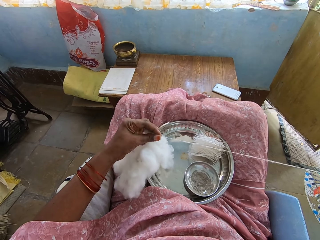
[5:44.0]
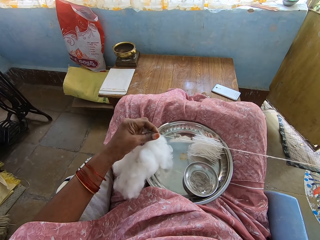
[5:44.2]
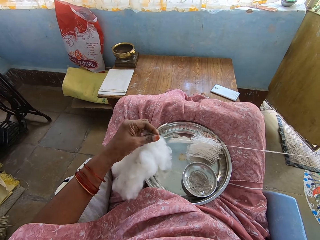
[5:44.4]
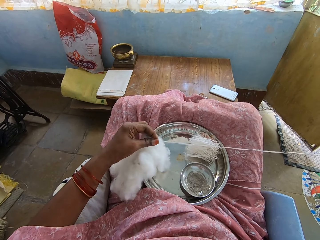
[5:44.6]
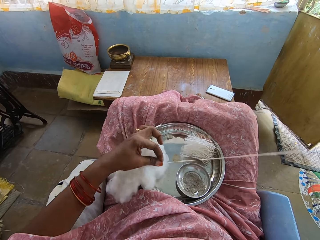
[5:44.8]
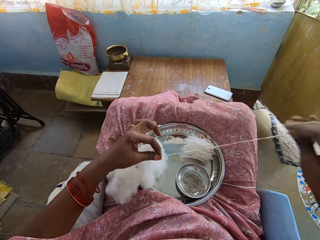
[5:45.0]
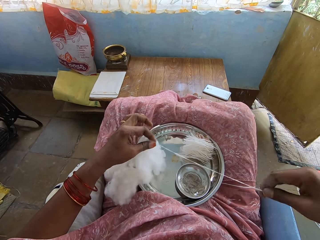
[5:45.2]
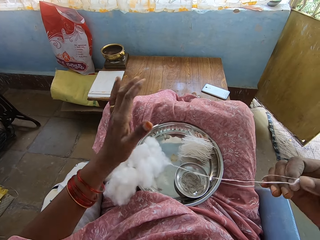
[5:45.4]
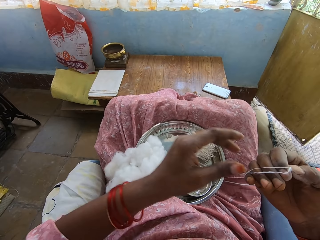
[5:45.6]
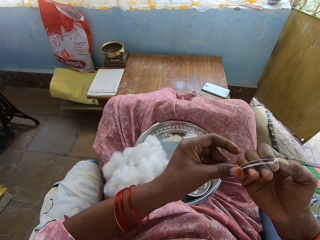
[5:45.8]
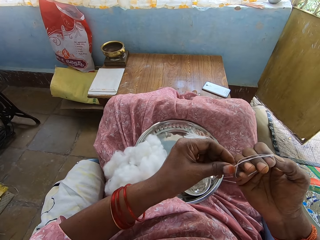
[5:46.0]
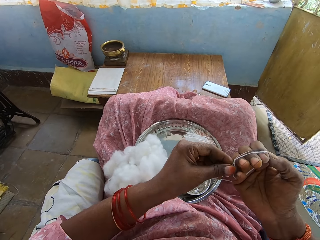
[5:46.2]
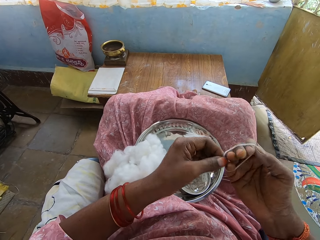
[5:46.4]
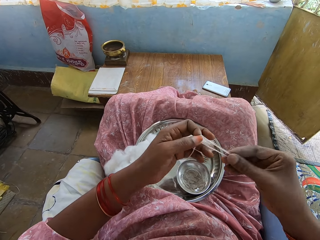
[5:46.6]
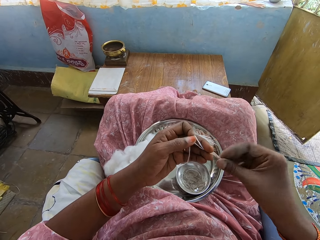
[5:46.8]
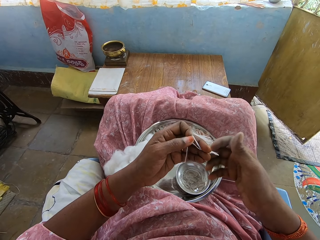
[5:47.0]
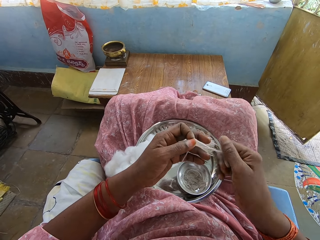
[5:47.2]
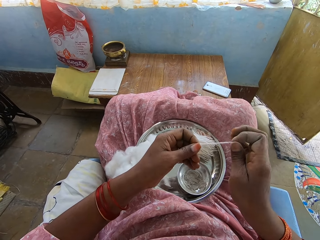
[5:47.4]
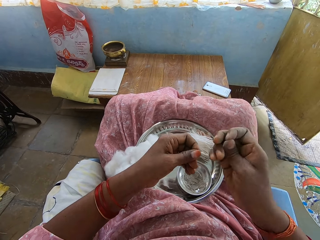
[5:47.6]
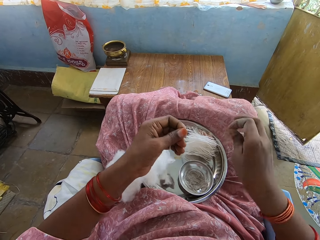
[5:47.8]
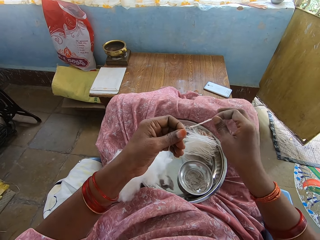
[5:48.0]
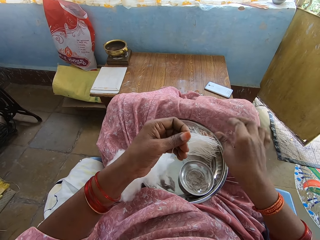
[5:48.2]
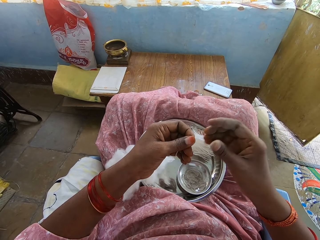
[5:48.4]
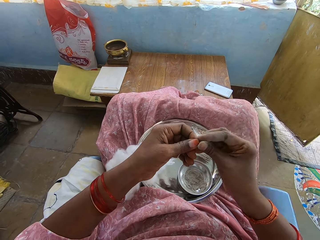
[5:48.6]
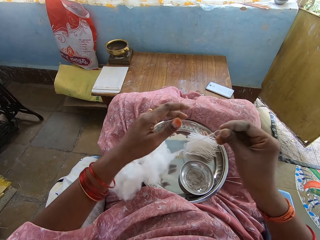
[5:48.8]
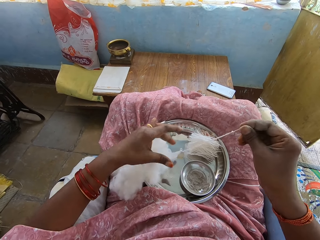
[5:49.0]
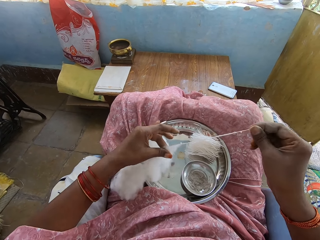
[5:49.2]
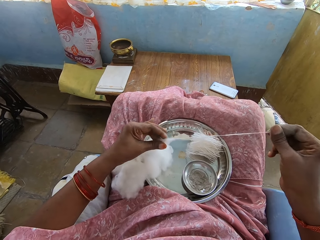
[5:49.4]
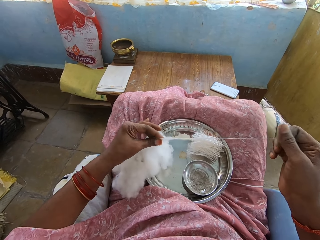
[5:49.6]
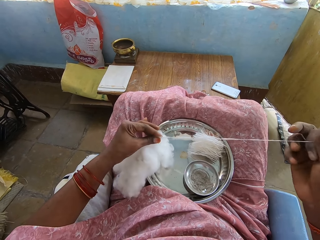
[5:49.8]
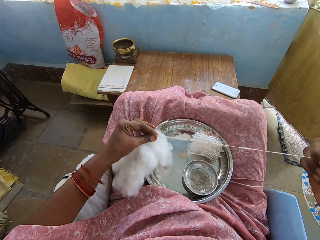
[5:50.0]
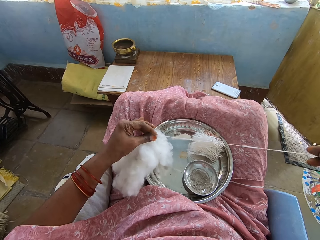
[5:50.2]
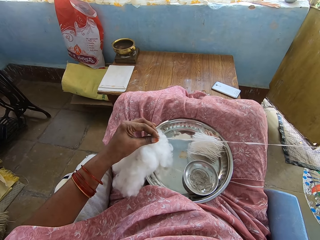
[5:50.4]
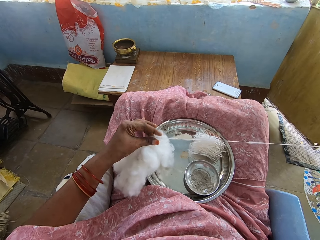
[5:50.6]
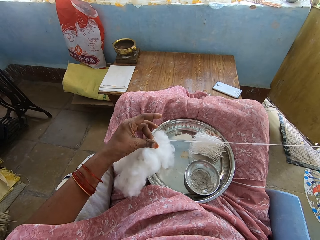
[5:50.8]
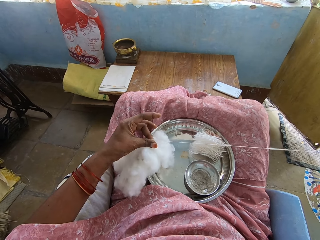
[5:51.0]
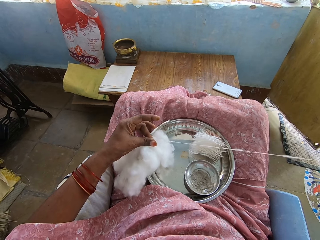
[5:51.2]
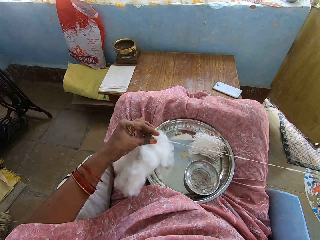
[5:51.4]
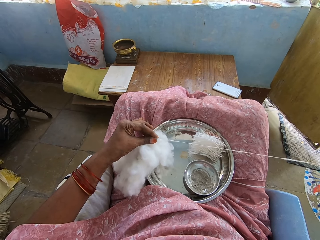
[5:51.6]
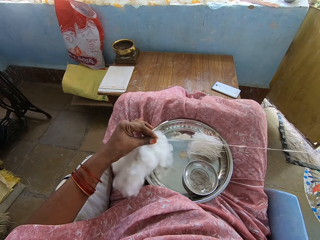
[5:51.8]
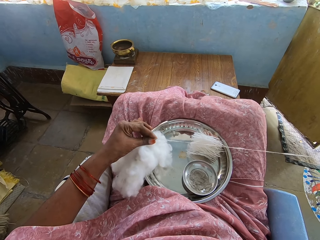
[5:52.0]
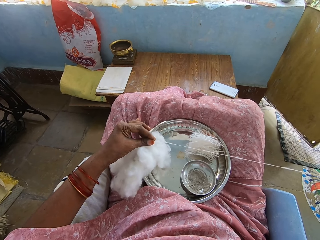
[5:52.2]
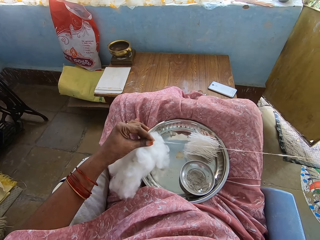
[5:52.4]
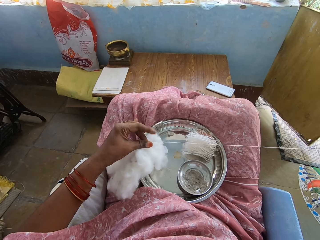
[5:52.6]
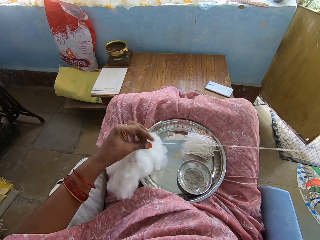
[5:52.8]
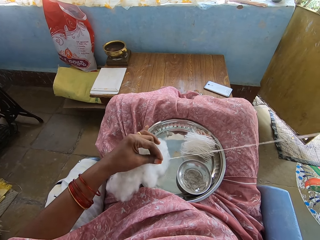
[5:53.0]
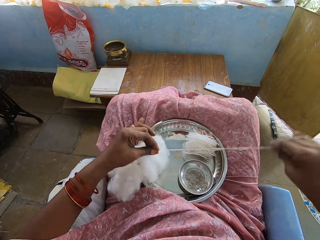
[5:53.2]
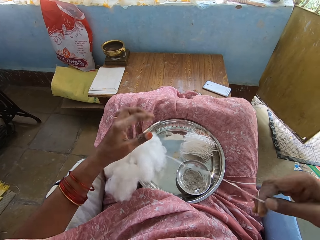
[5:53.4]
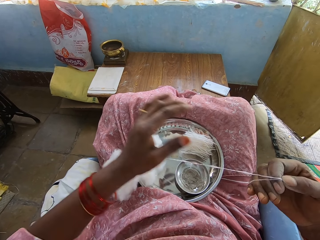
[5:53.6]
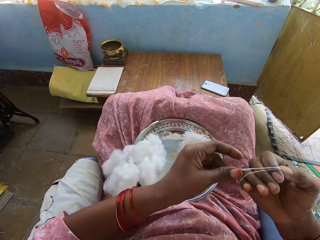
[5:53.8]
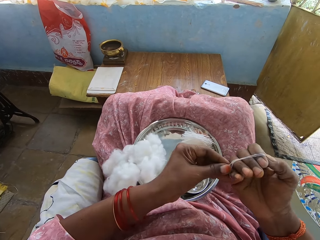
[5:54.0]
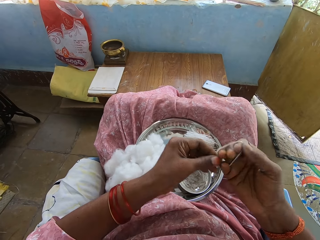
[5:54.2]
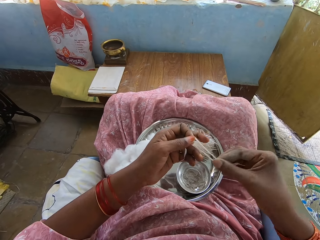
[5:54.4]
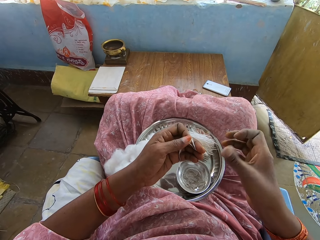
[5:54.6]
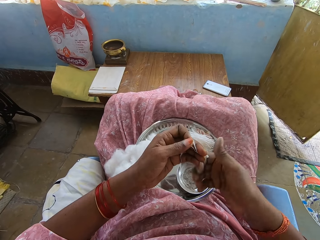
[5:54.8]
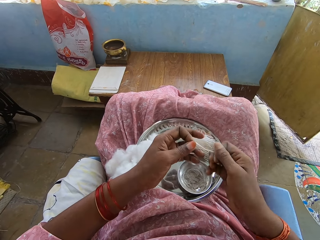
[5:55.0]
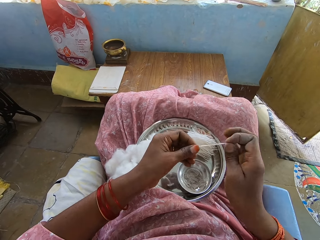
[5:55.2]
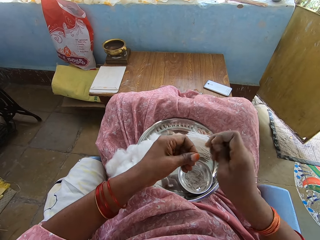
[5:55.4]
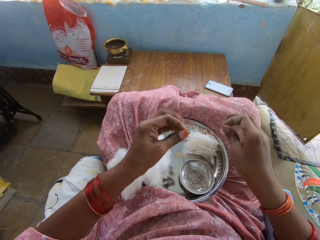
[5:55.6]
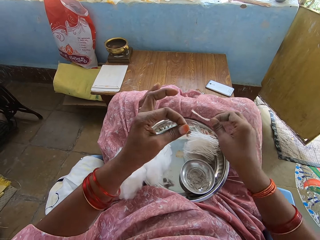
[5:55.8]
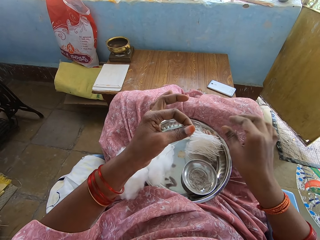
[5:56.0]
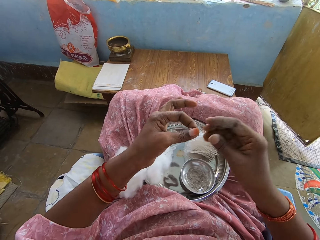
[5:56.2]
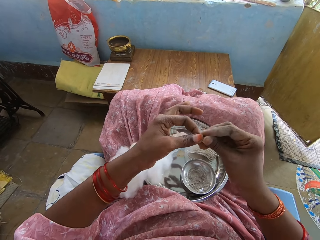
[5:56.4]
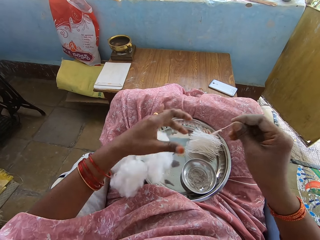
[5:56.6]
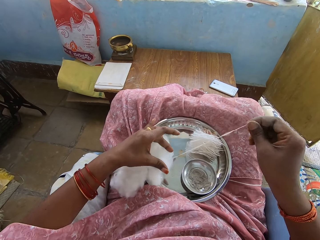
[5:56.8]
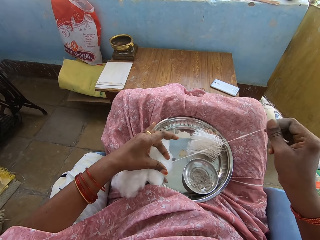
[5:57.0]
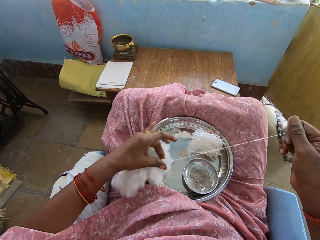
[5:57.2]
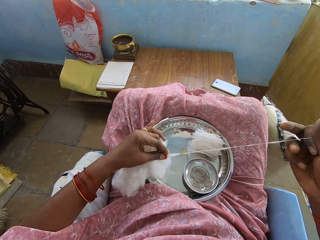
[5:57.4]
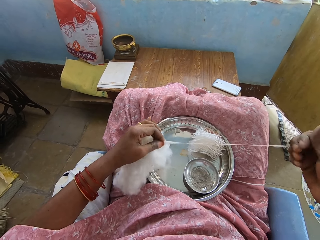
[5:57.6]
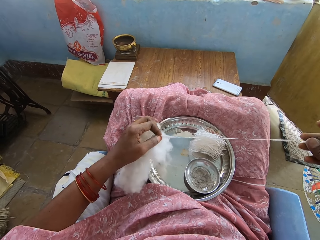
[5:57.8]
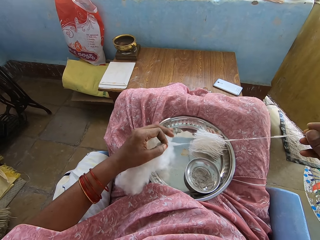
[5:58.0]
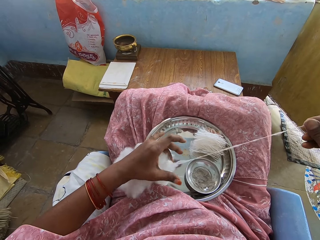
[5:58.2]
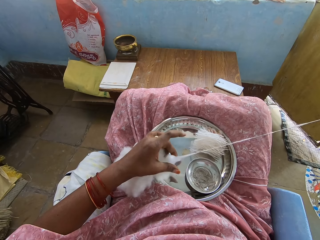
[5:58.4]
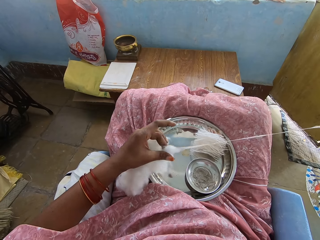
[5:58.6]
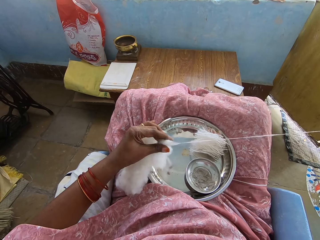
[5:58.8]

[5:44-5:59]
The camera wearer folds the thread on the right hand. They roll the thread on the hand. They remove the thread from the right hand. They cut the thread. They drop the thread among other thread pieces on the tray. They pull the thread from the cotton. They fold the thread on the right hand. They roll the thread on the hand. They remove the thread from the fingers. They cut the thread. They drop the thread among other thread pieces on the tray. They pull the thread from the cotton wool.

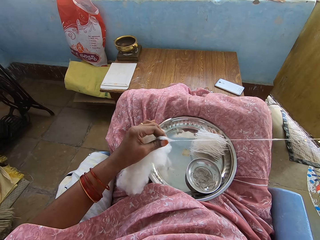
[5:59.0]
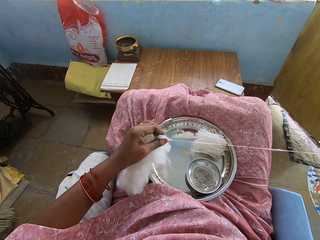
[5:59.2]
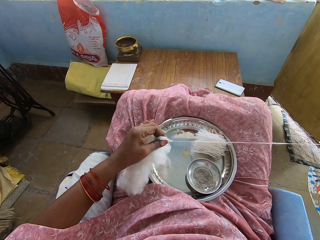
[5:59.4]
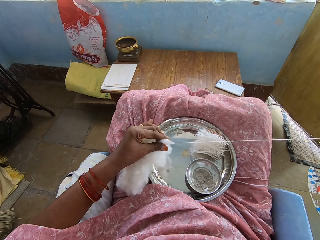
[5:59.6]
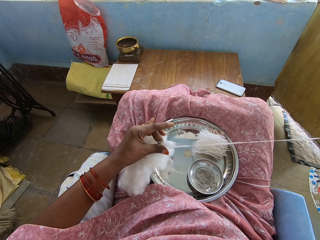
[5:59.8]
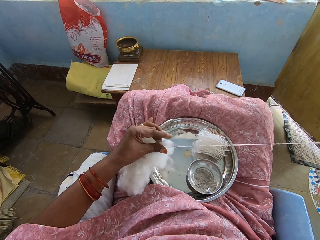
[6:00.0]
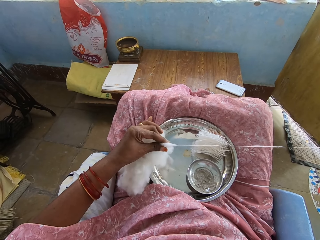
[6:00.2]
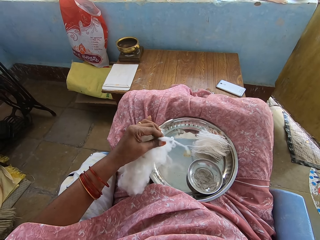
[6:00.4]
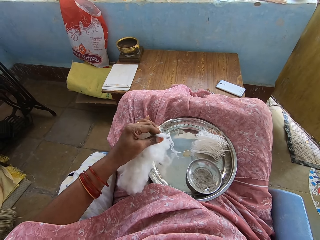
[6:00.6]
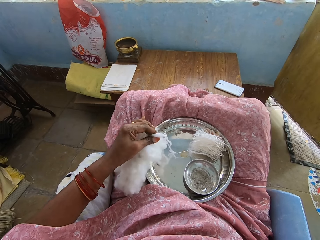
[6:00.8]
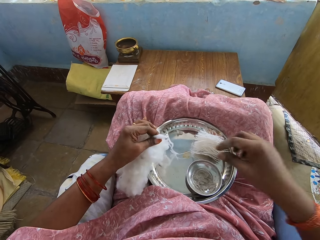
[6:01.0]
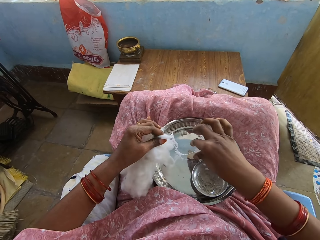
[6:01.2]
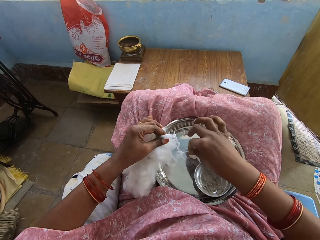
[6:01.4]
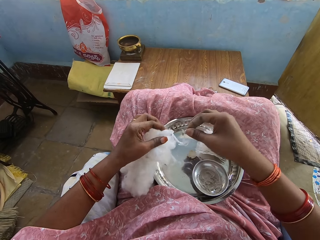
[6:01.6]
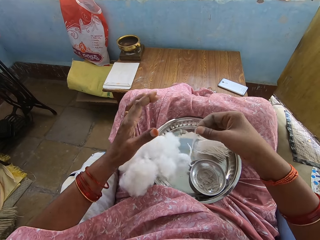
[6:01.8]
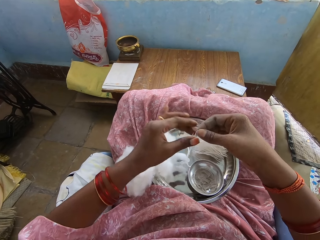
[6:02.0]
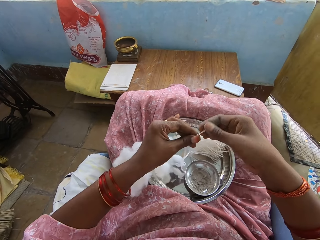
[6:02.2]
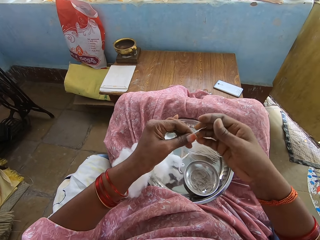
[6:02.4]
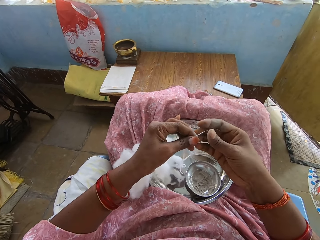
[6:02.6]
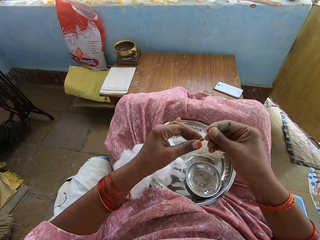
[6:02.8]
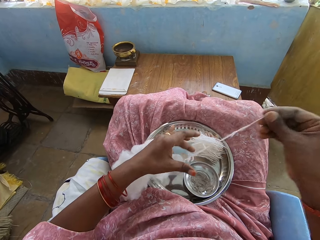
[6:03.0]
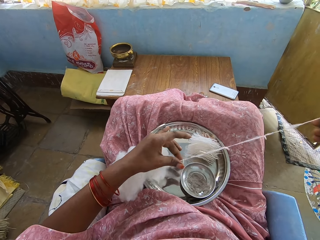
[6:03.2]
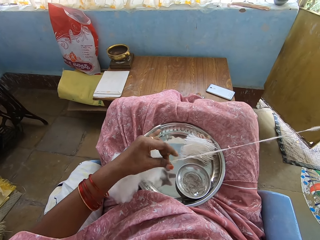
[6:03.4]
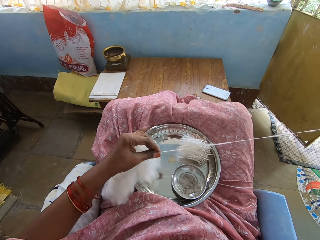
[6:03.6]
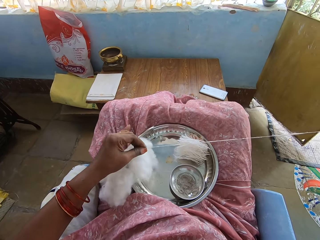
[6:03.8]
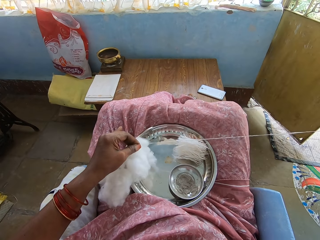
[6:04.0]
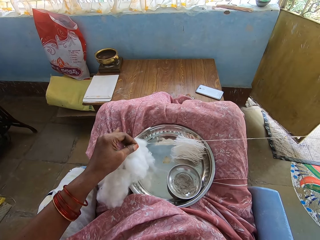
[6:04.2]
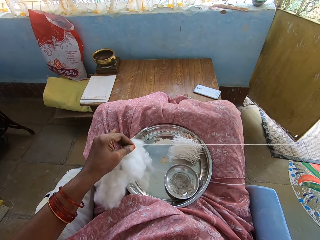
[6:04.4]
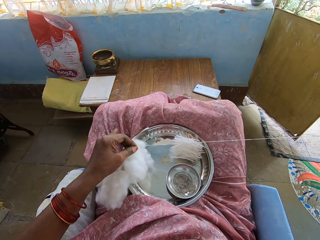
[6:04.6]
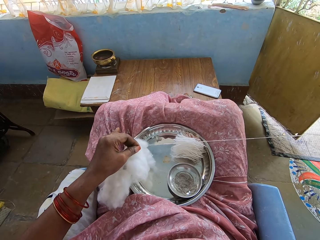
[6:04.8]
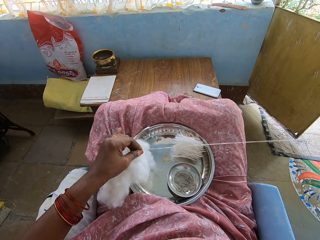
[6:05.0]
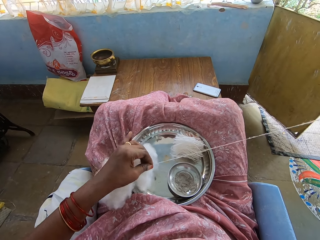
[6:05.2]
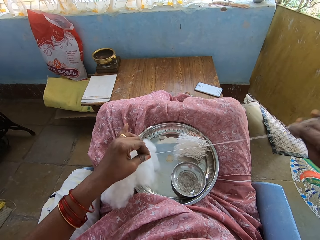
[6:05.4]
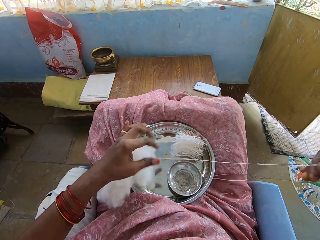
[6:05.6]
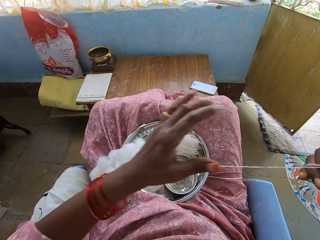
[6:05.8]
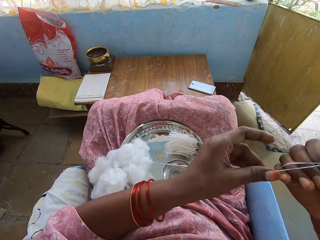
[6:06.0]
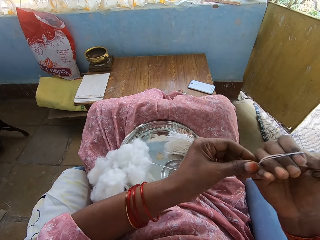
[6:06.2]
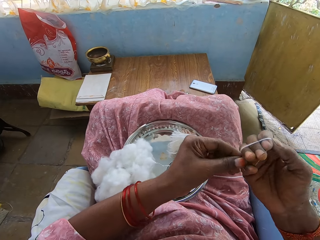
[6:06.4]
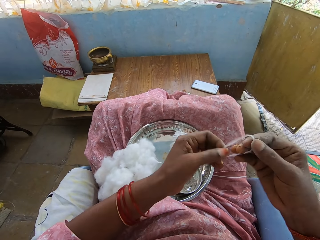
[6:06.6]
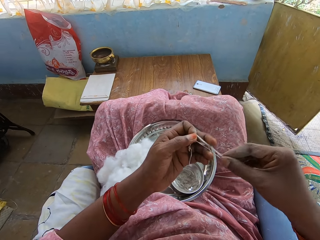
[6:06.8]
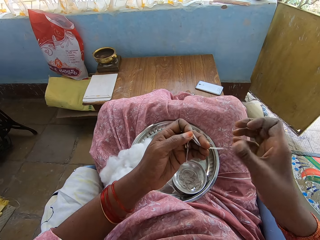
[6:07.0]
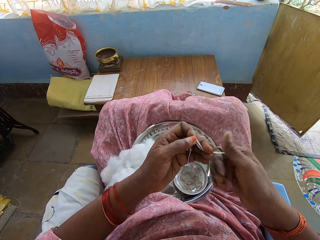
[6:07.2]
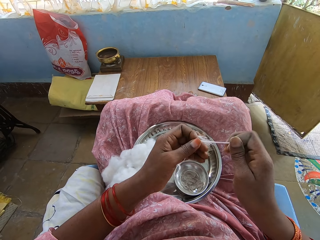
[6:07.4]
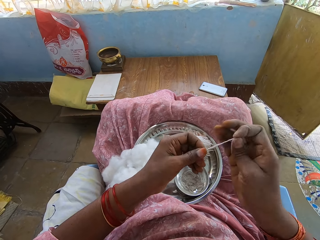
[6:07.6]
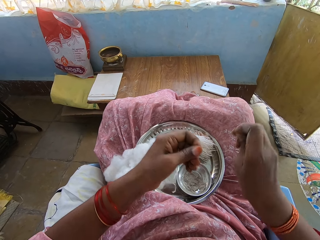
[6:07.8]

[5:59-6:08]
The camera wearer drops the thread. They pick up the thread end from the tray. They pull the thread. They fold the thread on the right hand. They roll the thread on the hand. They remove the thread from the right hand.
